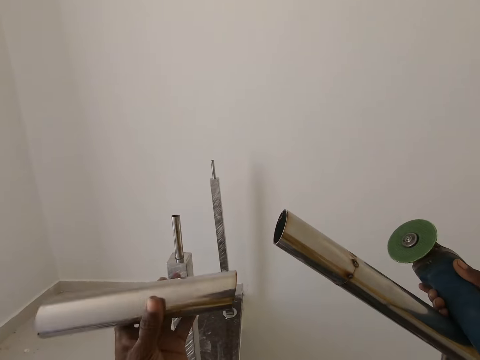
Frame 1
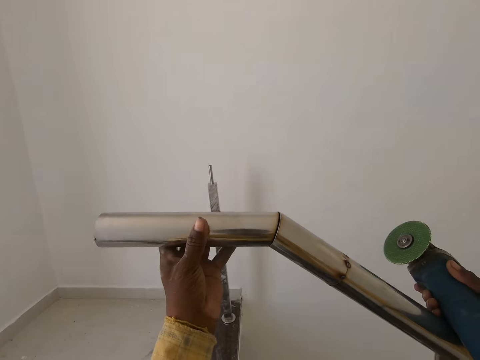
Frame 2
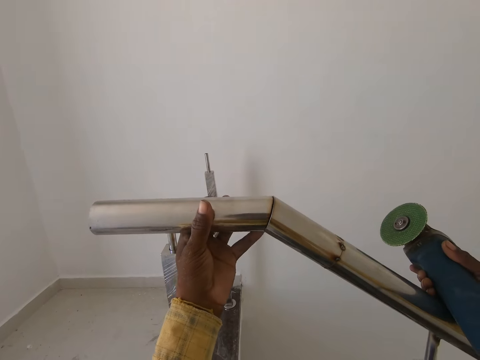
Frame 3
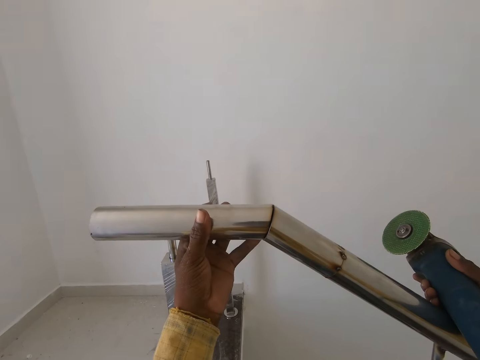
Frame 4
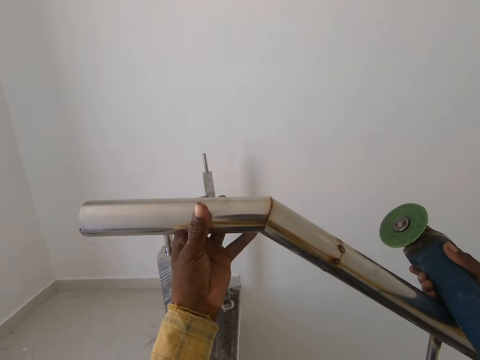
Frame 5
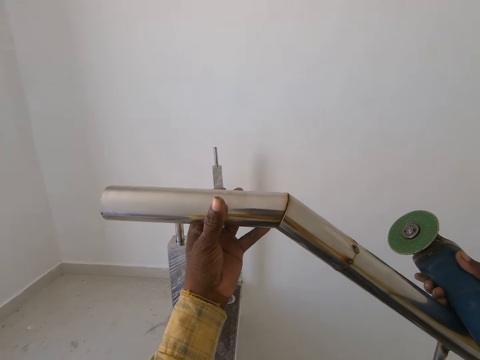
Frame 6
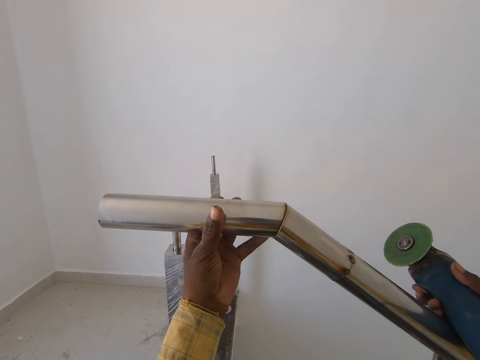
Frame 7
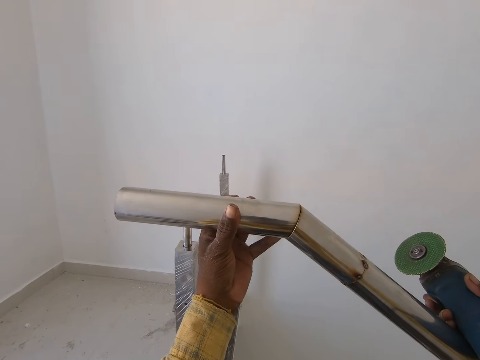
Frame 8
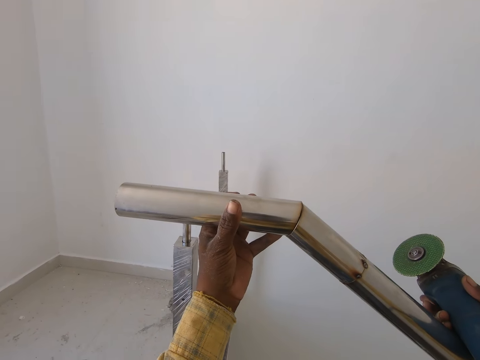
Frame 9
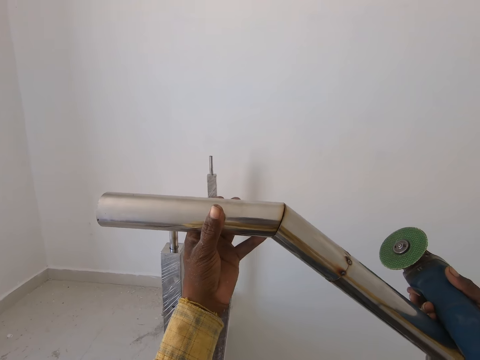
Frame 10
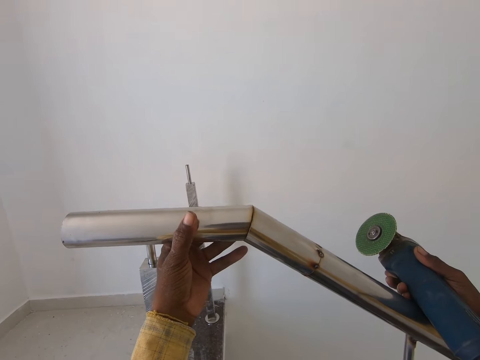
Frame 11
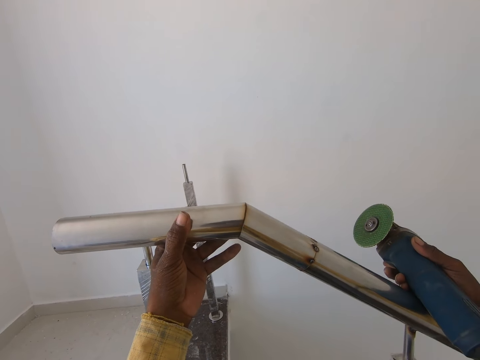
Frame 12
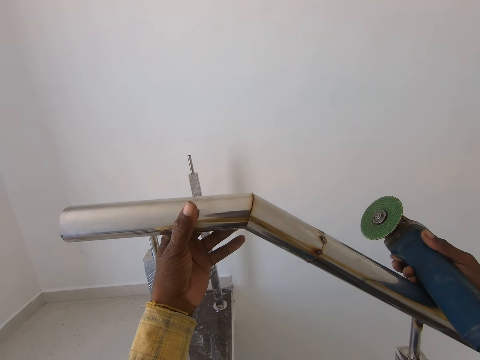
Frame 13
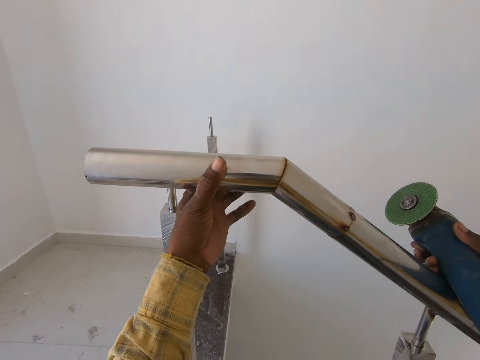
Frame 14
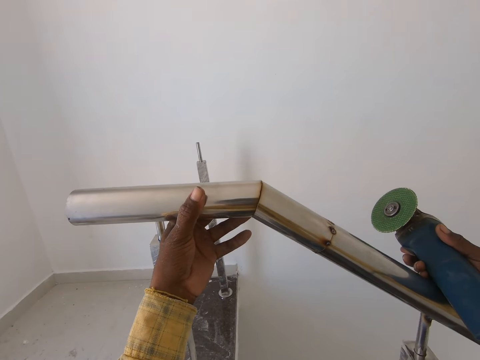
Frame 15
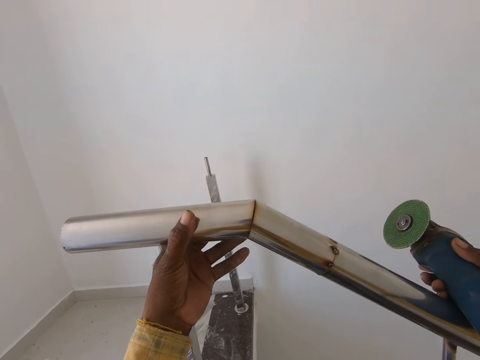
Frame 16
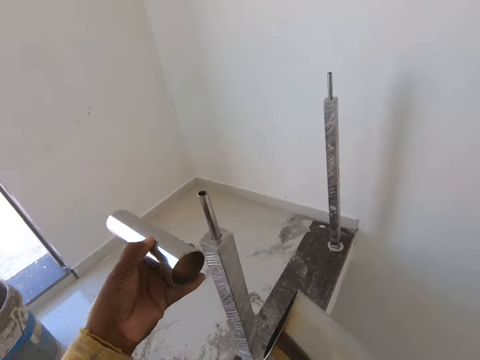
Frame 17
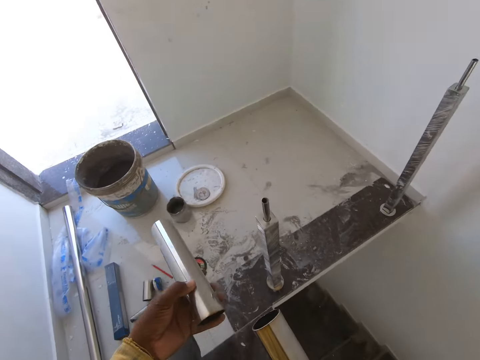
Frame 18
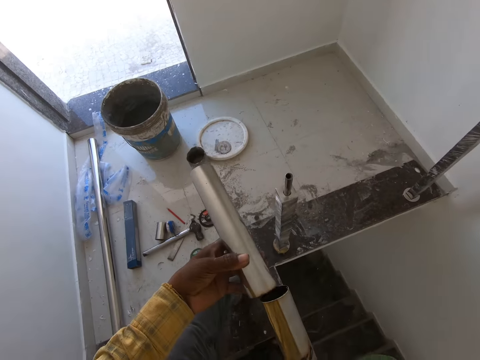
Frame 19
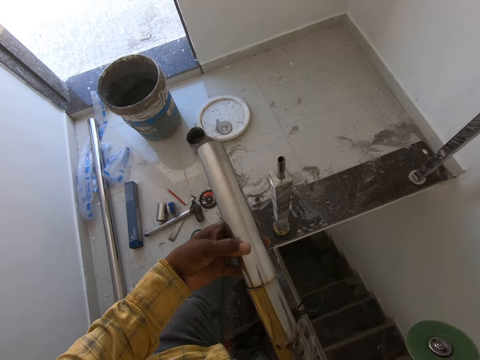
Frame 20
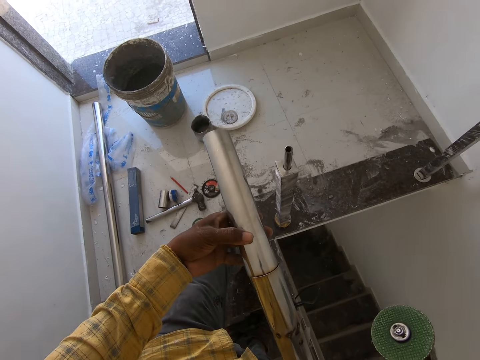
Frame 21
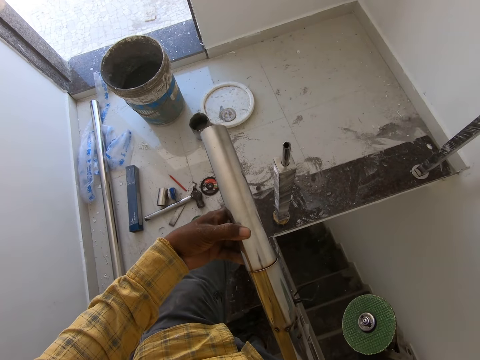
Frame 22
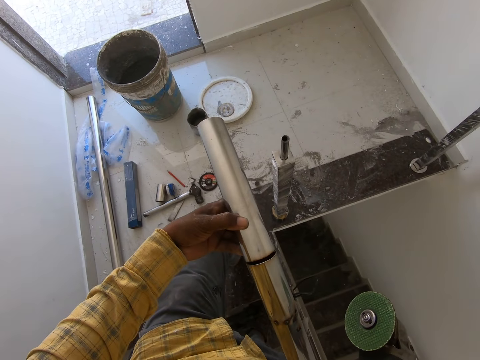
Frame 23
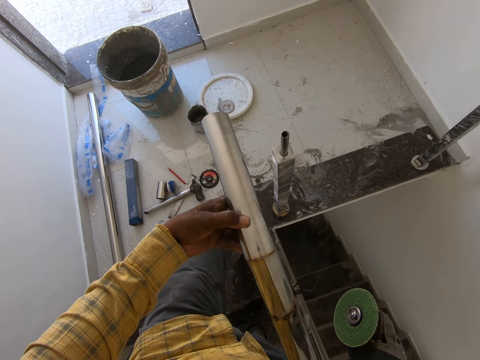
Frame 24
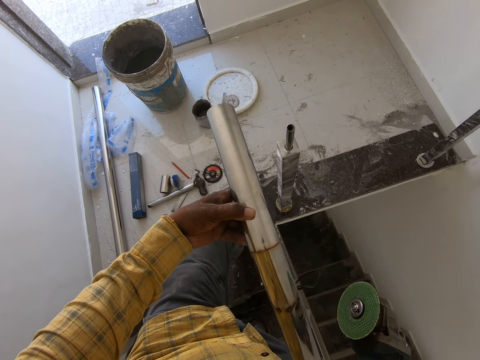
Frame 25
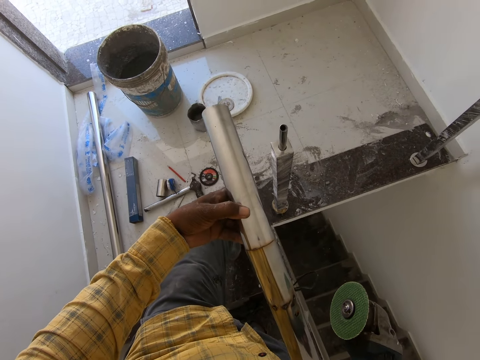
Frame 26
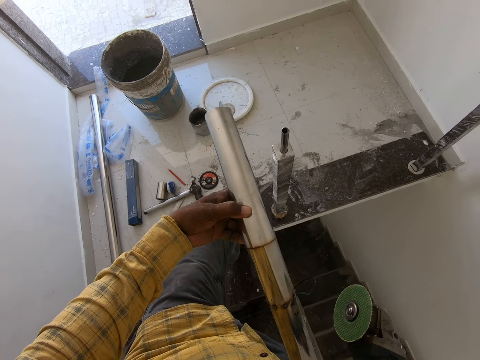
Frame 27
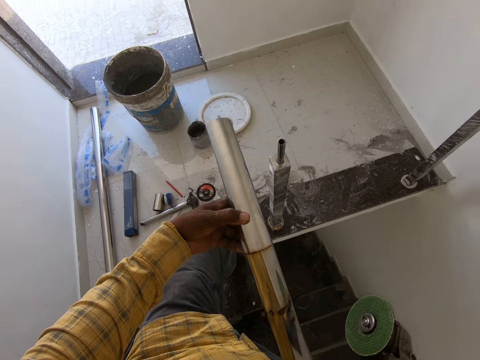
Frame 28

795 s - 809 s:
The camera wearer compares the two pieces of steel to each other. They hold a metal pipe and hold a grinding machine. They fit the metal pipe into another metal pipe. They compare the two pieces of steel to each other. They hold the metal pipe.

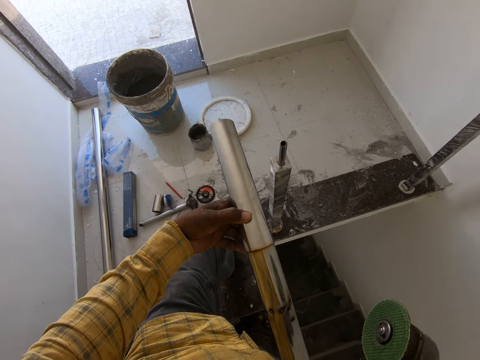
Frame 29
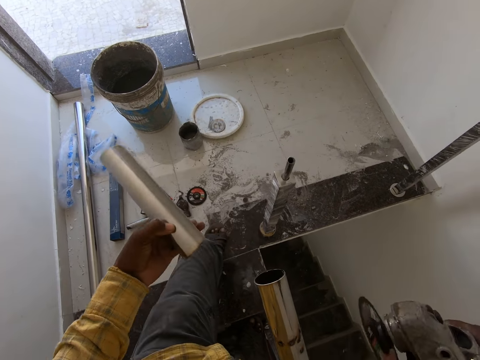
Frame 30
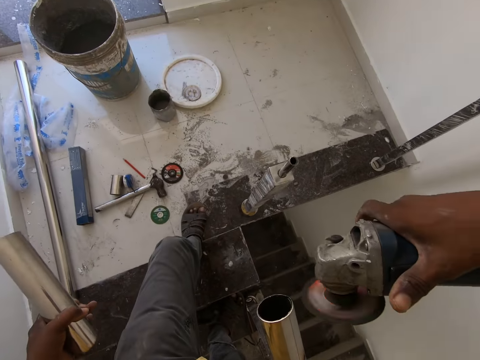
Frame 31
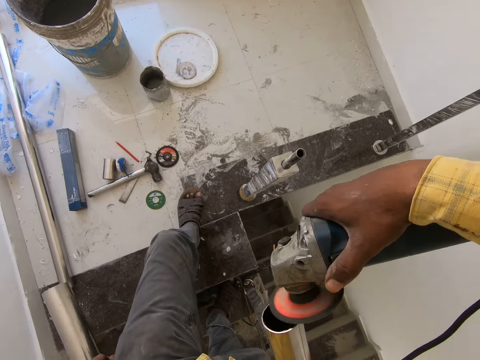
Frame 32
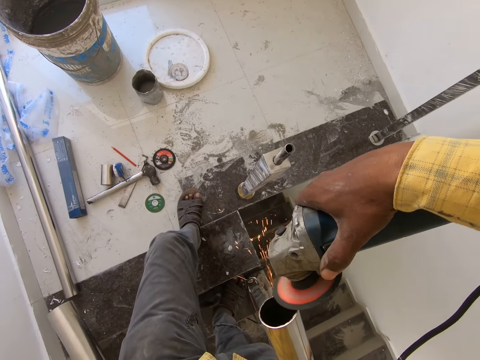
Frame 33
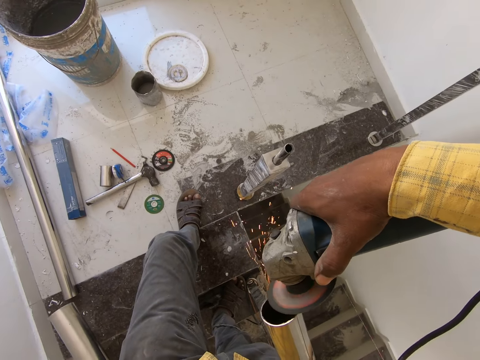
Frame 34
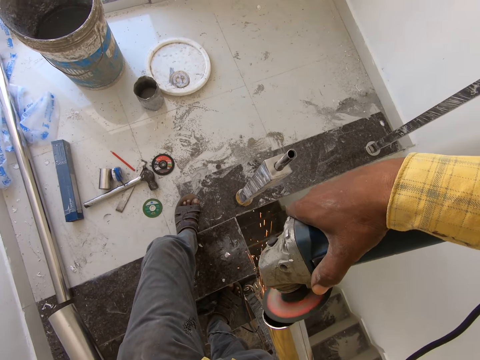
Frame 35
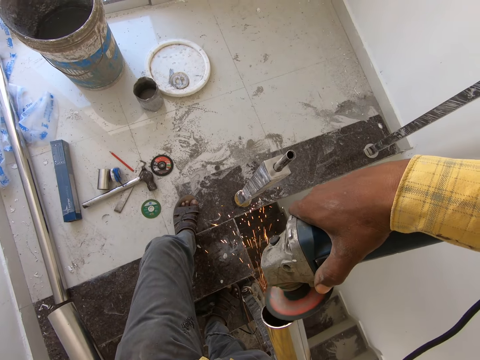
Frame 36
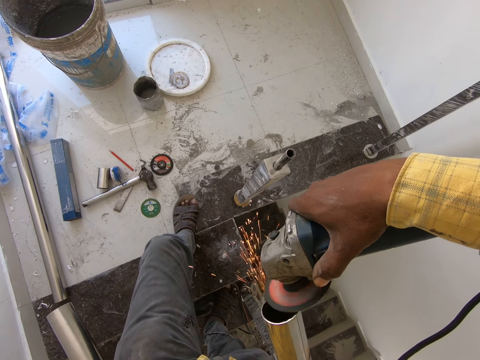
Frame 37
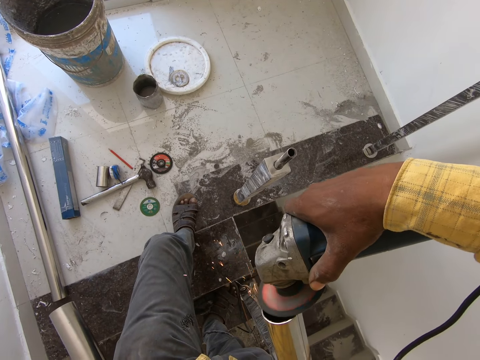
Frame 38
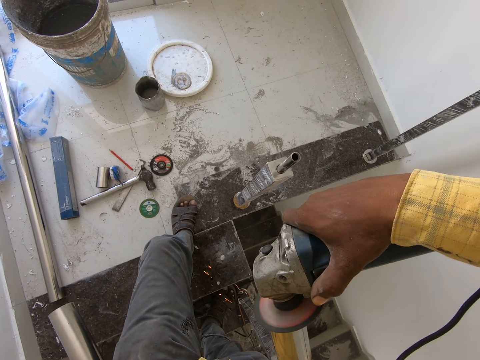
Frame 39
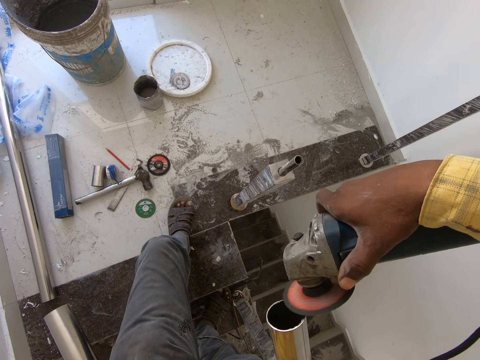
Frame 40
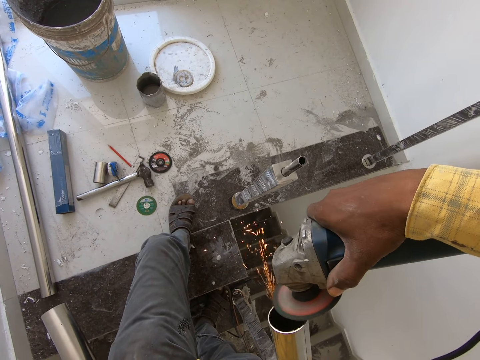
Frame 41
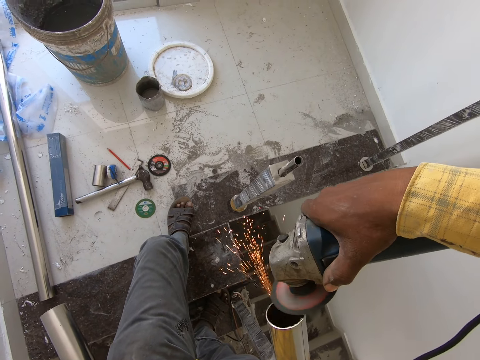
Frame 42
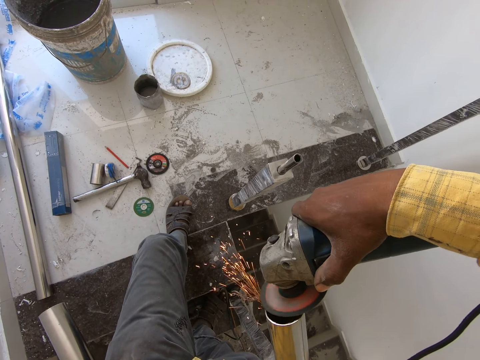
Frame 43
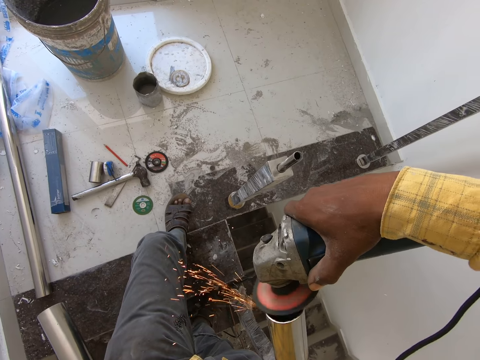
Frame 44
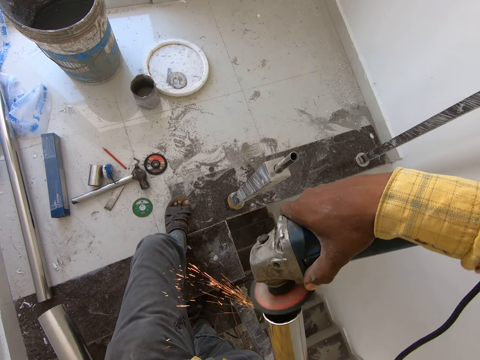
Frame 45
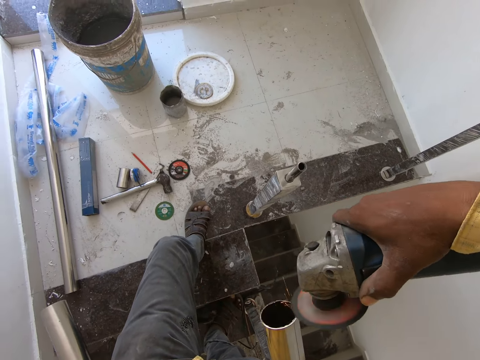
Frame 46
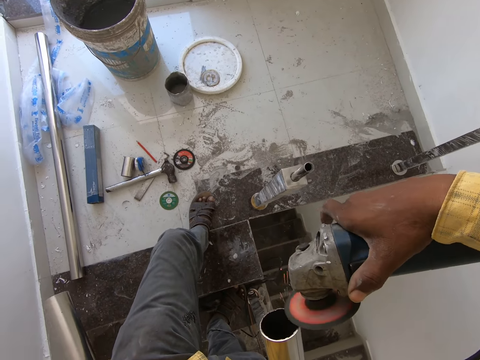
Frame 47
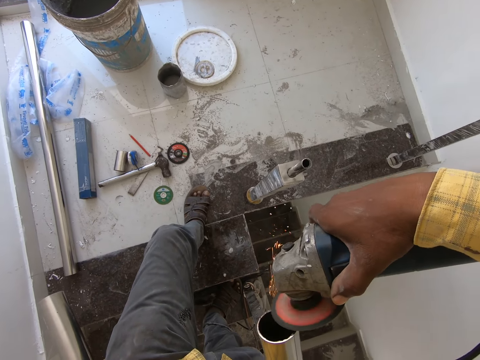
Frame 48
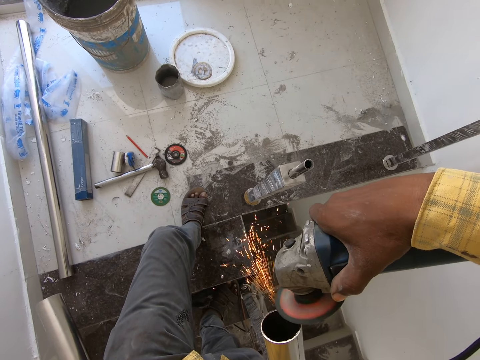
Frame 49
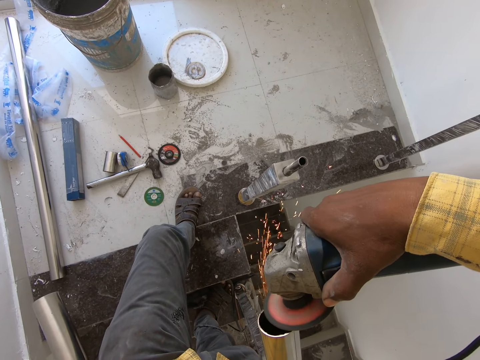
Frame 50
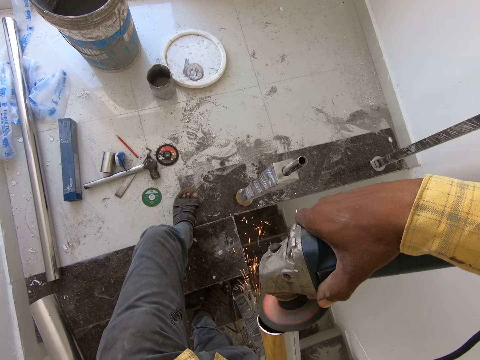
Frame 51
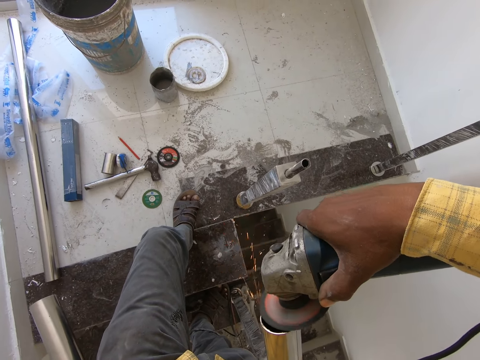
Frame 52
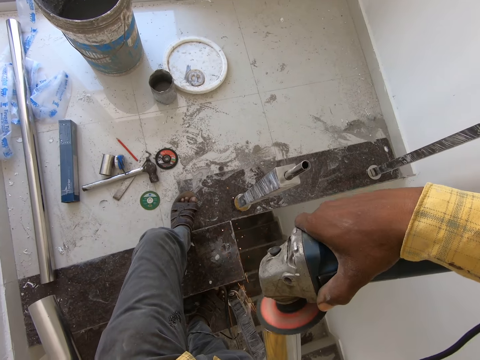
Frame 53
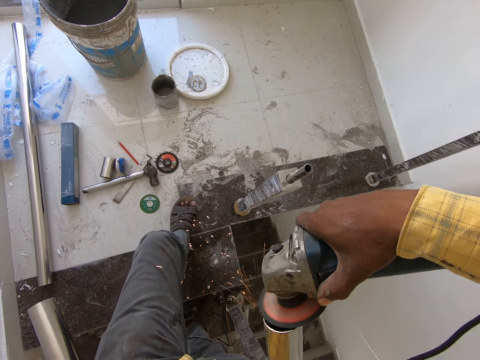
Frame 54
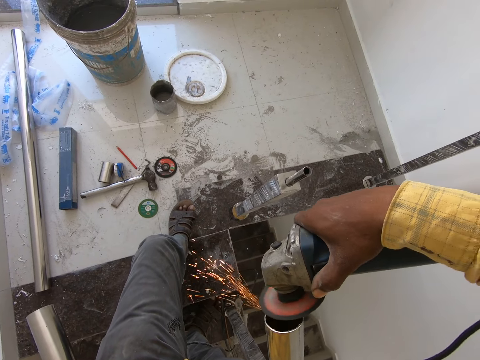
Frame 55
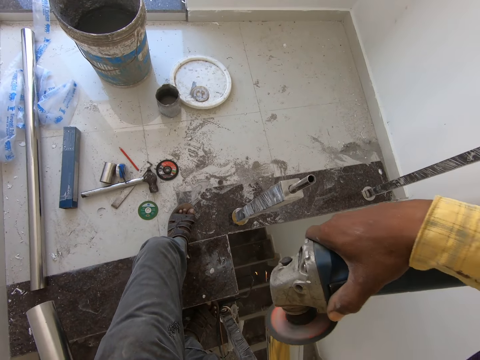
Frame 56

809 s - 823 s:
The camera wearer shaves the other steel with an angle grinder. They hold a grinding machine. They level the metal pipe. They level the metal pipe using the grinding machine. They hold the grinding machine.
